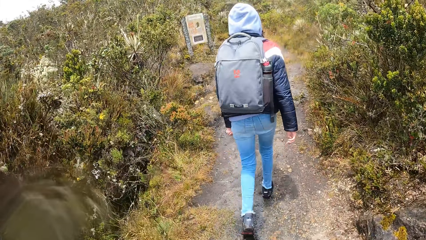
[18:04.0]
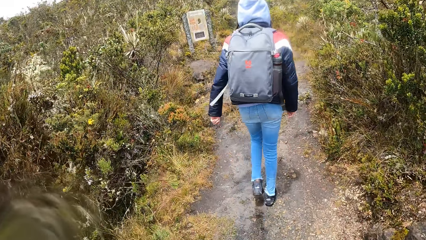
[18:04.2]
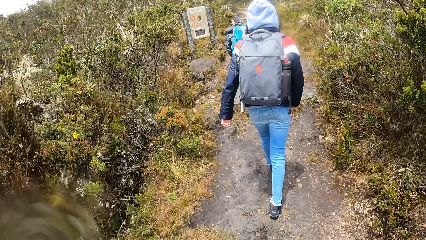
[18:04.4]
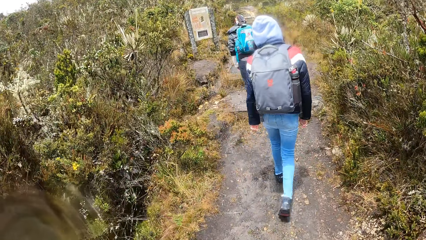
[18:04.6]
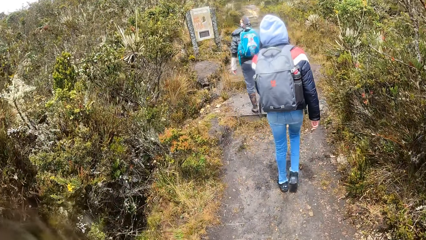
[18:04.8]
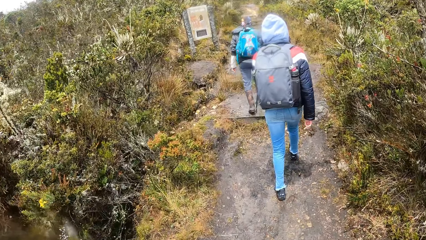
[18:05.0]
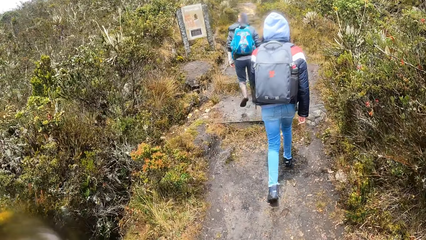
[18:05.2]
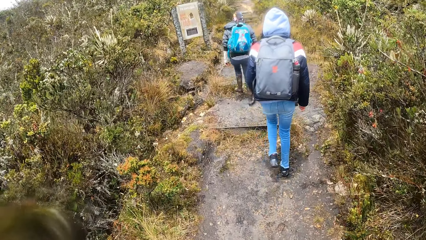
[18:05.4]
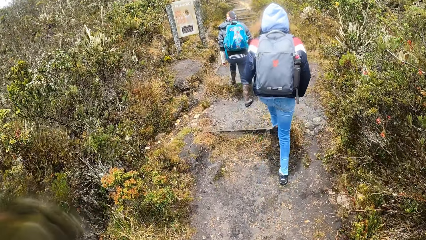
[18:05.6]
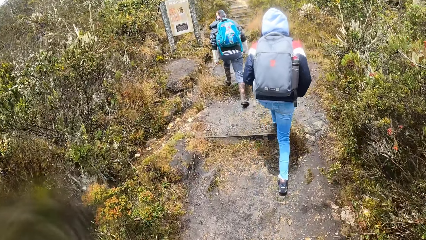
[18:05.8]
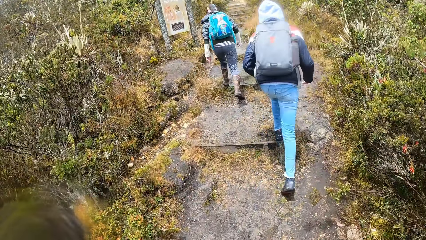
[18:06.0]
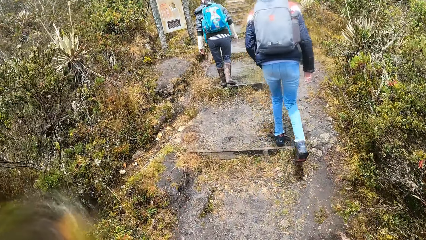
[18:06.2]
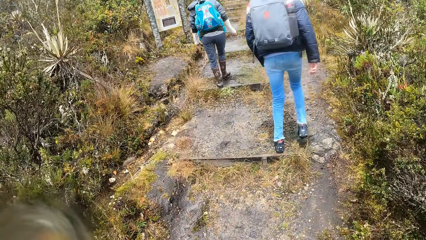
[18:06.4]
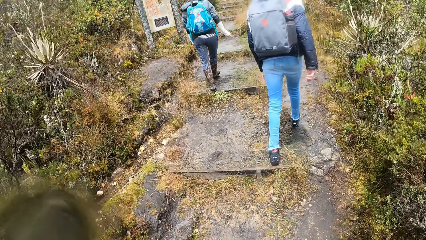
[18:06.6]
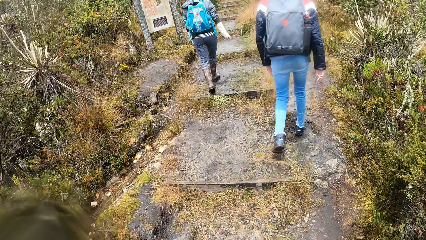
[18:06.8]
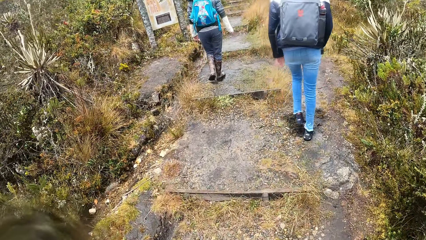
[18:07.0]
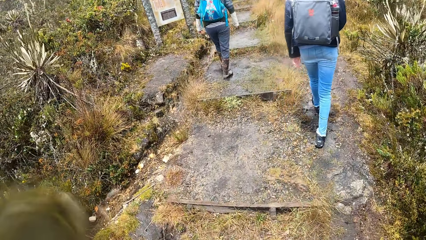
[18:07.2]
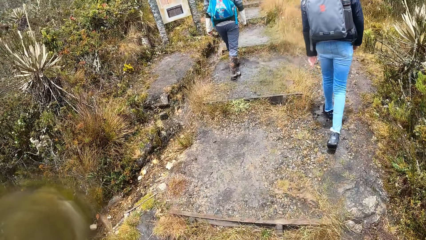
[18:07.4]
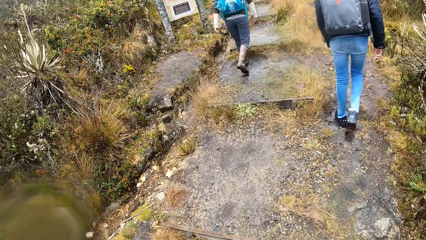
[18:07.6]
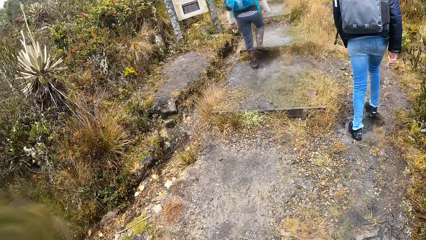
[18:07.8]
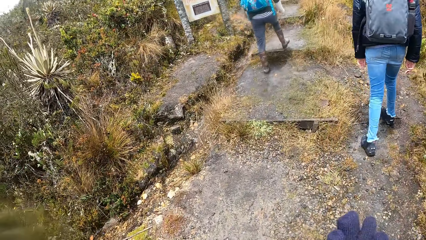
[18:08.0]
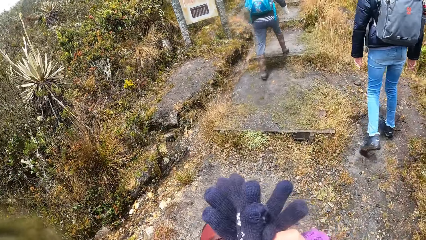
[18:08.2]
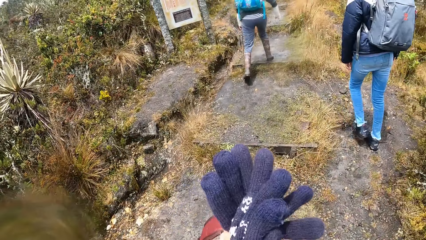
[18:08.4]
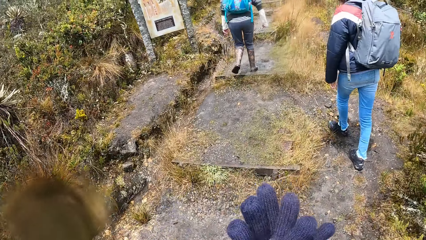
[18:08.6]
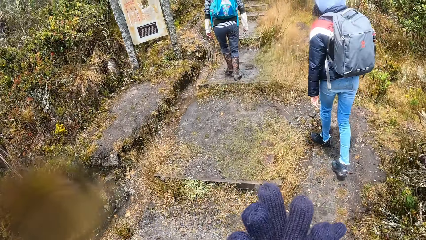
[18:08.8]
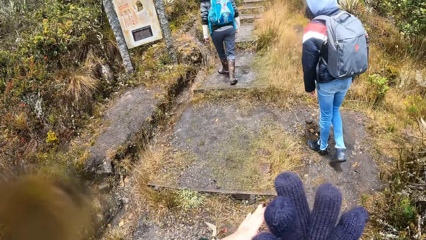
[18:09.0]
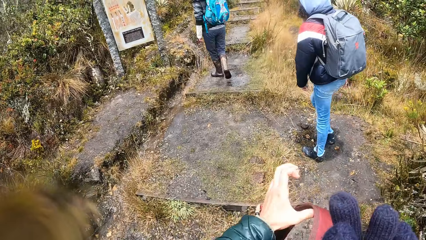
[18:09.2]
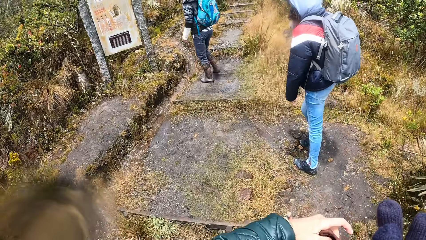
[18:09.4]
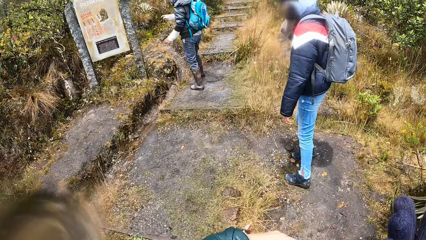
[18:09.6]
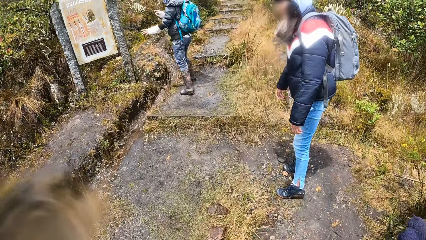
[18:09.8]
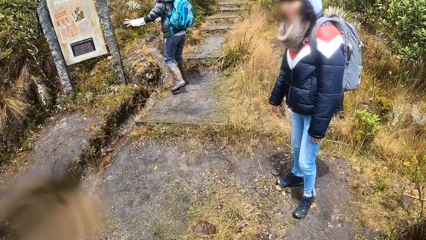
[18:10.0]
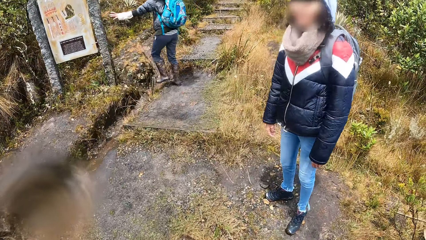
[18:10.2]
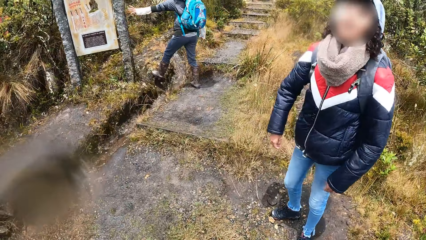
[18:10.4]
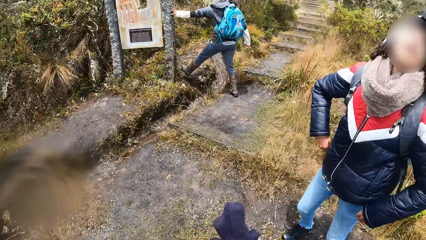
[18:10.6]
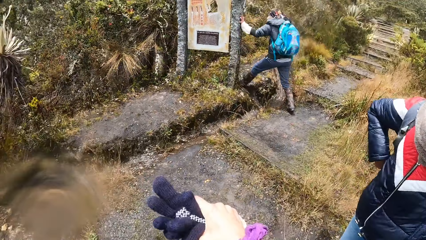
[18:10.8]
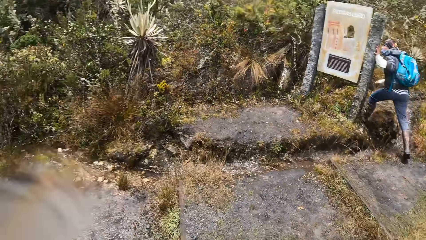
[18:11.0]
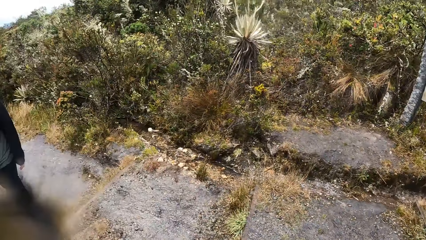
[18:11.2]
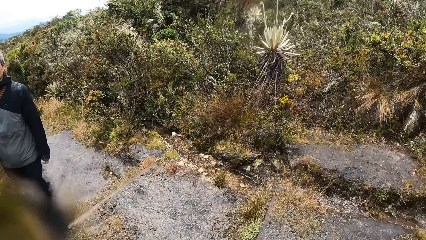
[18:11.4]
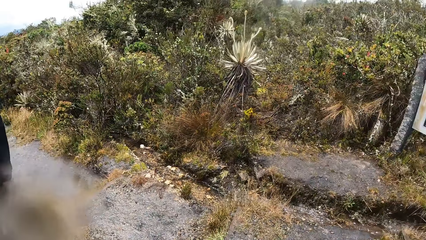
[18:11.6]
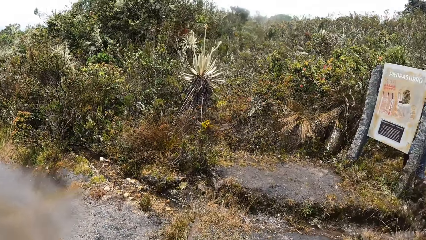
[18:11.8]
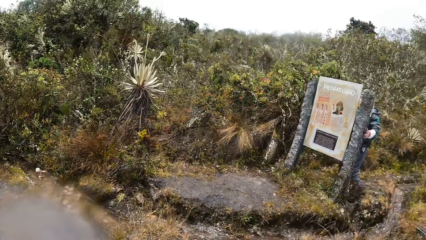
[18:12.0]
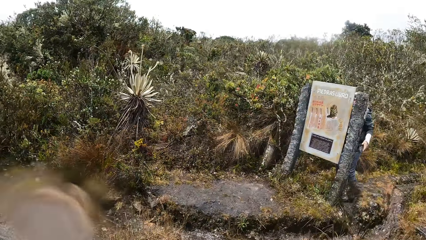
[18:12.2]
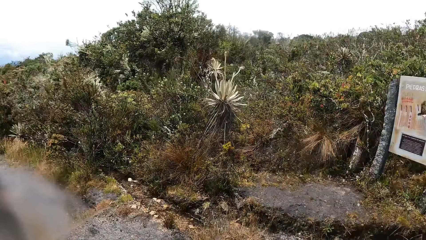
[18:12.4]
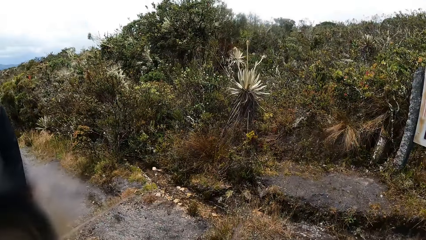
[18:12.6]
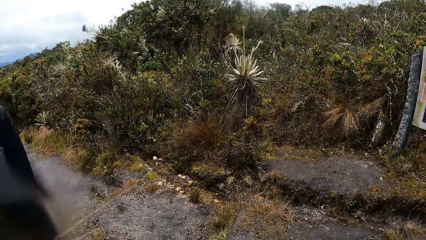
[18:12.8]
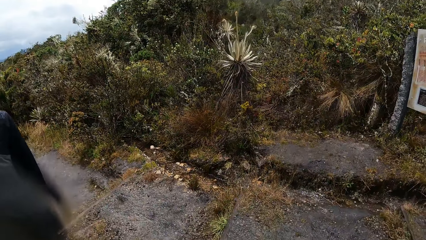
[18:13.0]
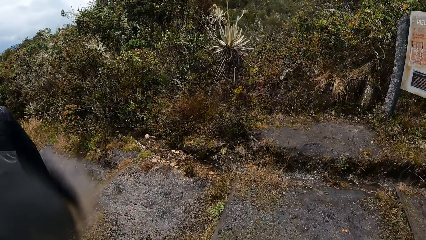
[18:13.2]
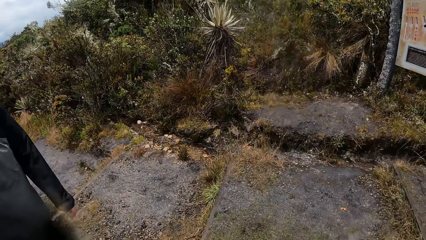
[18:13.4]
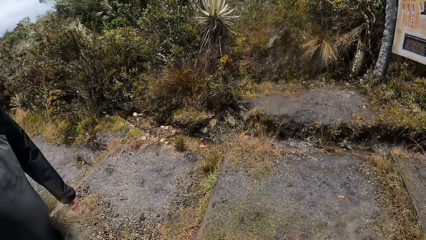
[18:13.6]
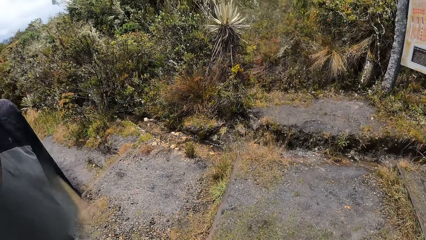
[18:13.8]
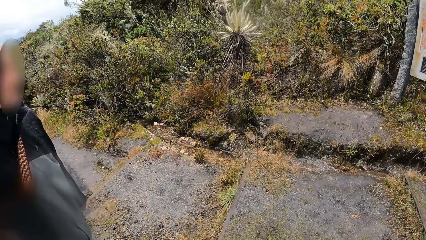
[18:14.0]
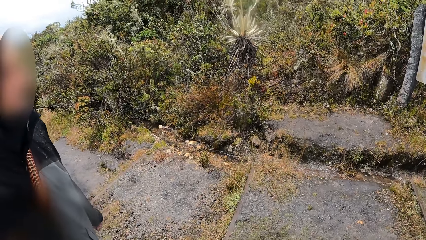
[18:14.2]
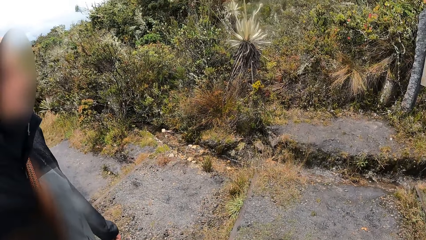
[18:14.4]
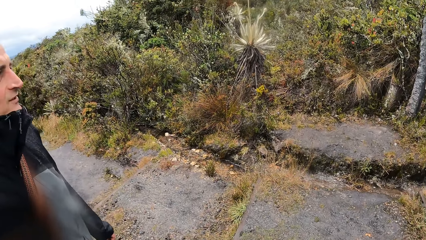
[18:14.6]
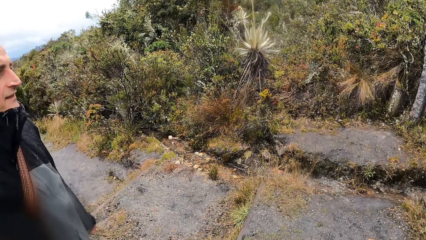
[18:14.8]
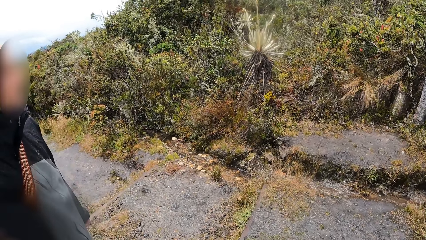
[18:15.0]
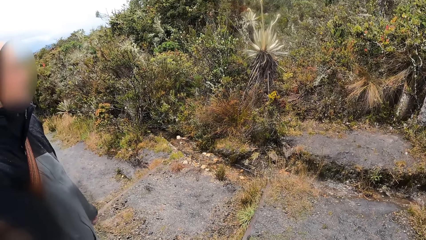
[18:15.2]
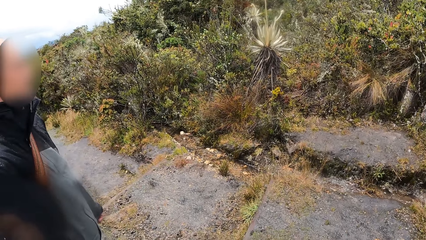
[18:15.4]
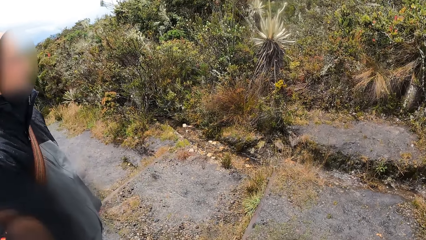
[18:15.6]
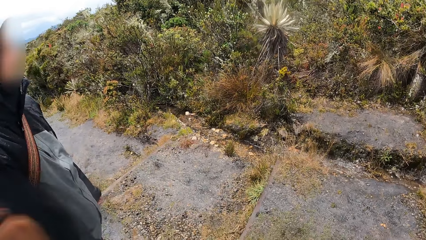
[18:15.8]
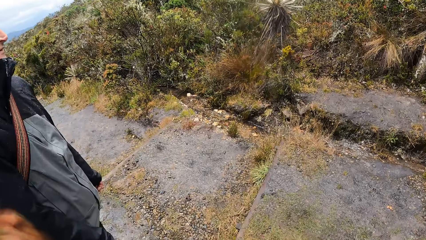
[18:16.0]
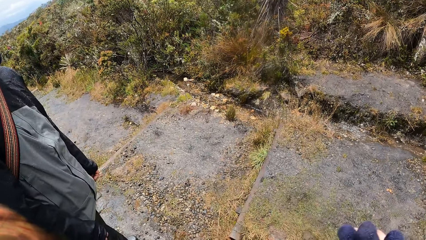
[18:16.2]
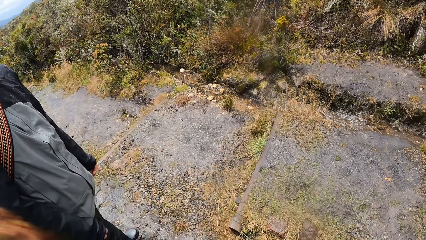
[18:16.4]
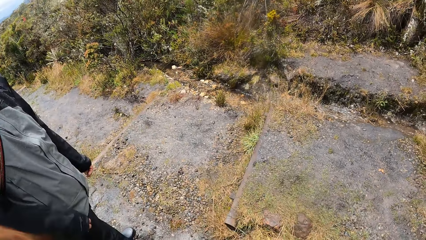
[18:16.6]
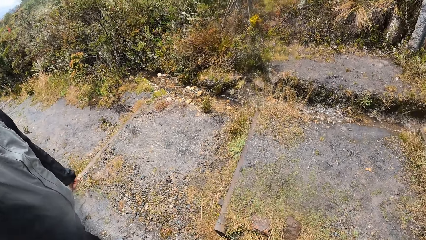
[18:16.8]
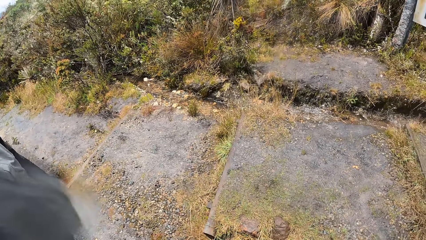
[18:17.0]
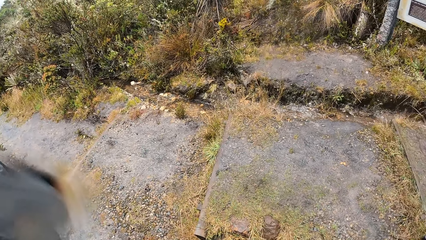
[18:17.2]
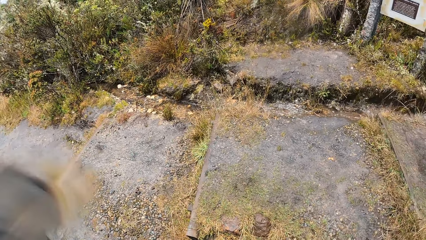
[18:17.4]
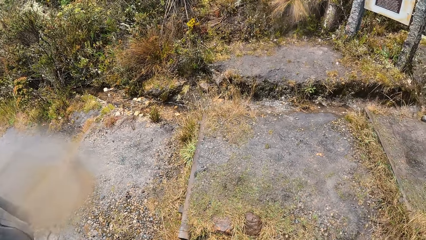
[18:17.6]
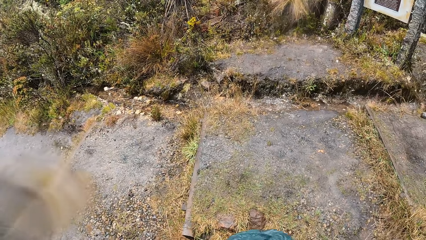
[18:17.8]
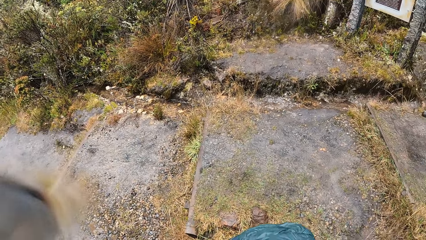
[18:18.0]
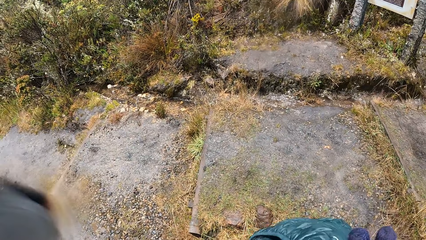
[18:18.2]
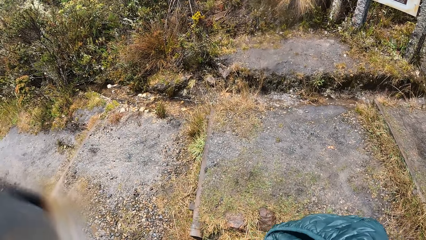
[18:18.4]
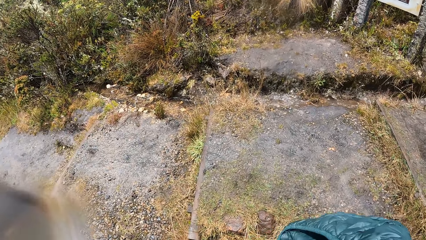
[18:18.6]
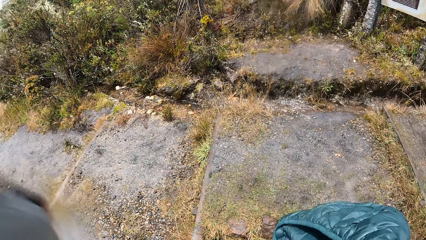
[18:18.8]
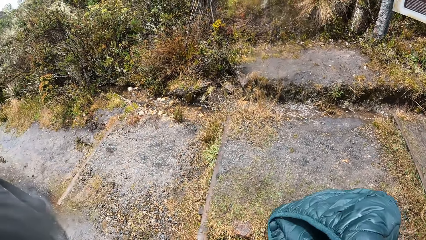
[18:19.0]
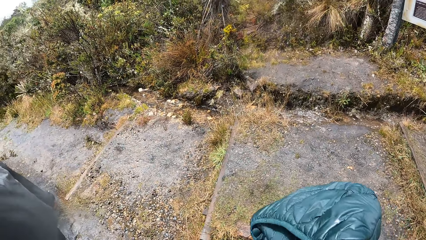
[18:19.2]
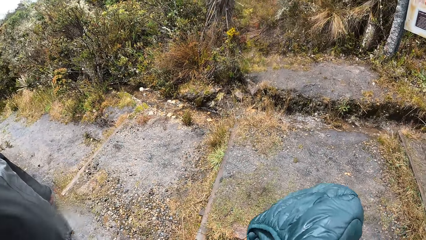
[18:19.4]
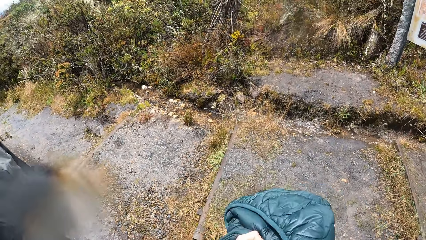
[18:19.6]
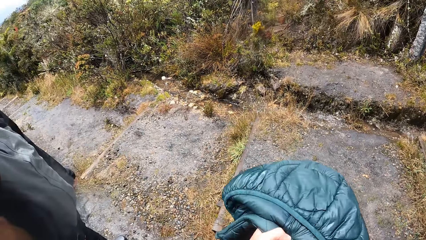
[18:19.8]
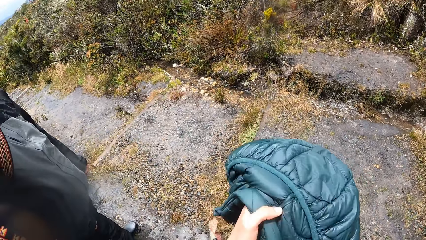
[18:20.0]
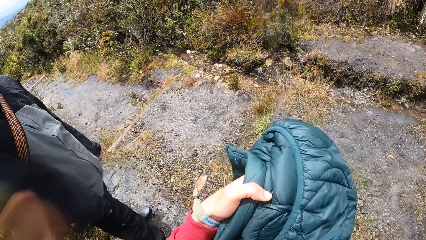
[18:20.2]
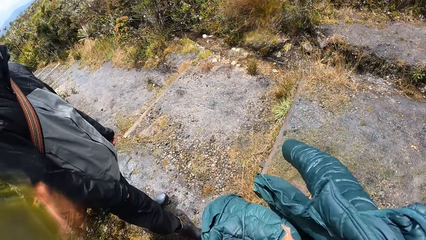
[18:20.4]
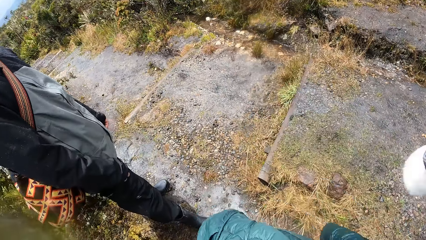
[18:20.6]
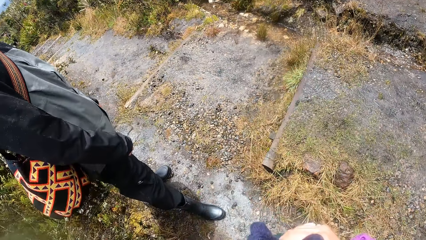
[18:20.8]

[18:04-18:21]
A person walks beside the stairs. The camera wearer puts on gloves. He adjusts a bag strap in his right hand with his left hand. The person turns around. A woman holds a sign post with her left hand. The camera wearer looks around. A man interacts with a woman, another man and the camera wearer. A man does something. The camera wearer looks around.
